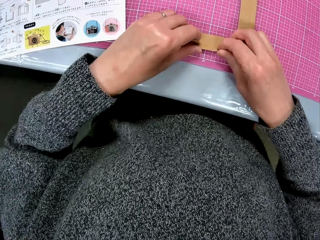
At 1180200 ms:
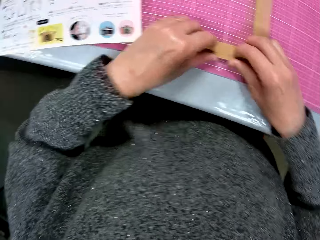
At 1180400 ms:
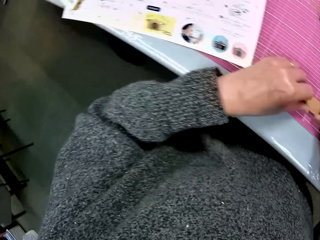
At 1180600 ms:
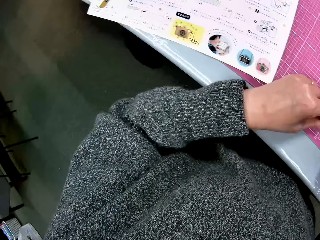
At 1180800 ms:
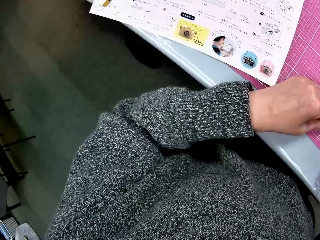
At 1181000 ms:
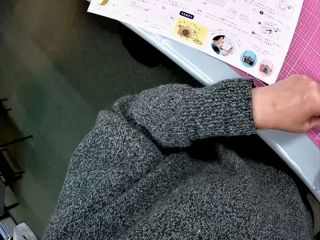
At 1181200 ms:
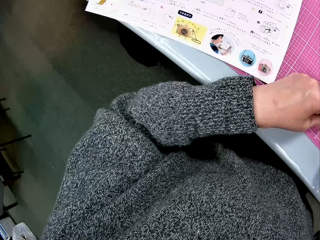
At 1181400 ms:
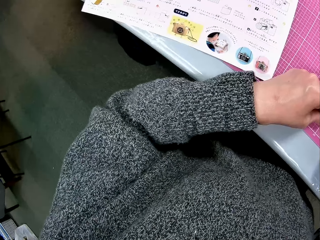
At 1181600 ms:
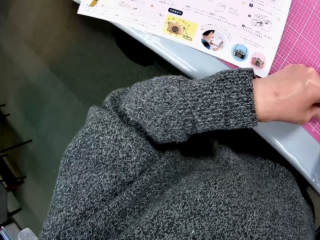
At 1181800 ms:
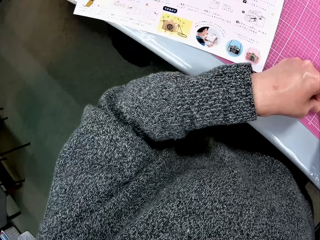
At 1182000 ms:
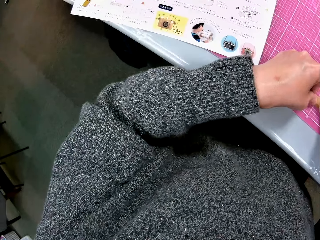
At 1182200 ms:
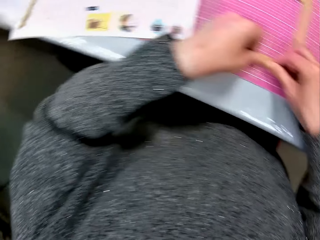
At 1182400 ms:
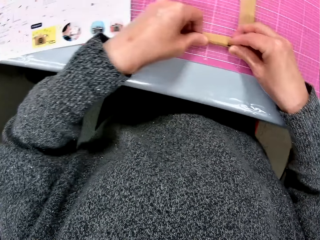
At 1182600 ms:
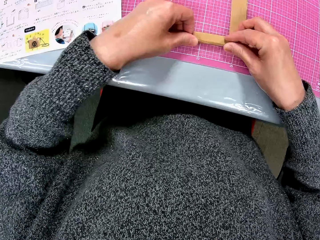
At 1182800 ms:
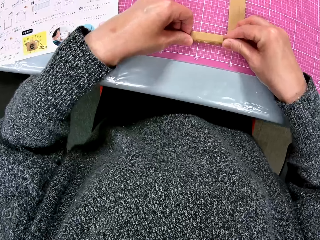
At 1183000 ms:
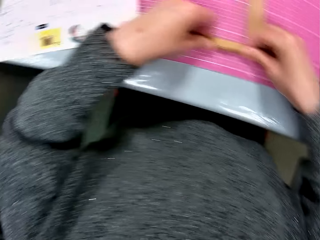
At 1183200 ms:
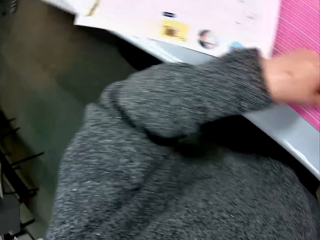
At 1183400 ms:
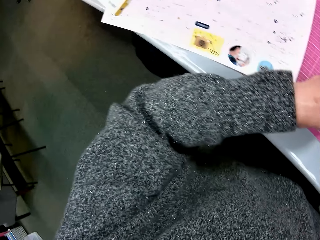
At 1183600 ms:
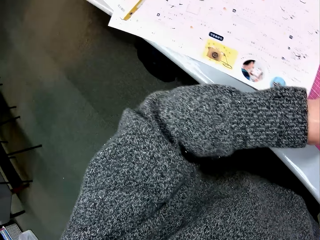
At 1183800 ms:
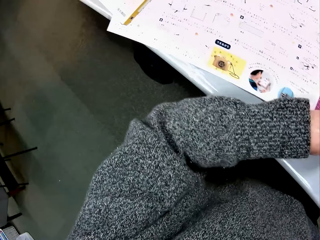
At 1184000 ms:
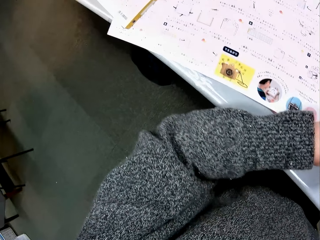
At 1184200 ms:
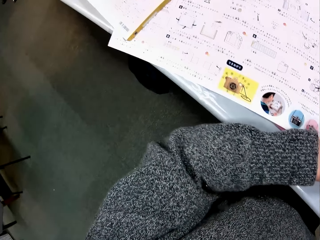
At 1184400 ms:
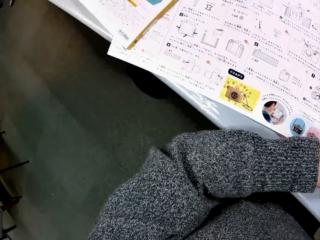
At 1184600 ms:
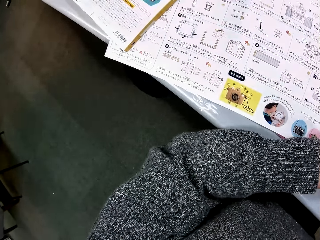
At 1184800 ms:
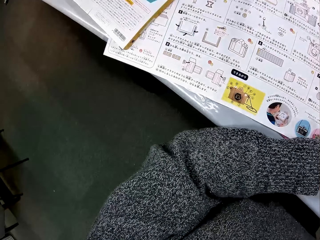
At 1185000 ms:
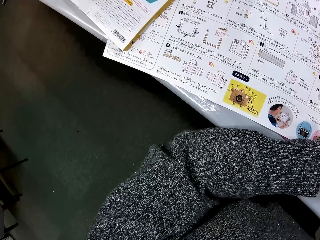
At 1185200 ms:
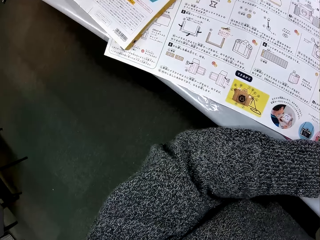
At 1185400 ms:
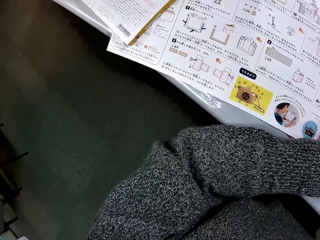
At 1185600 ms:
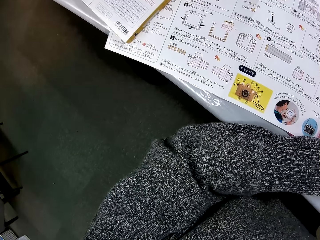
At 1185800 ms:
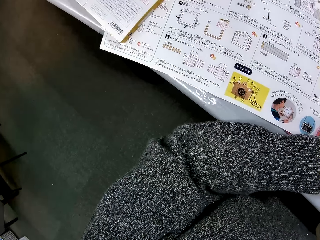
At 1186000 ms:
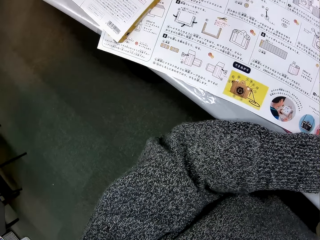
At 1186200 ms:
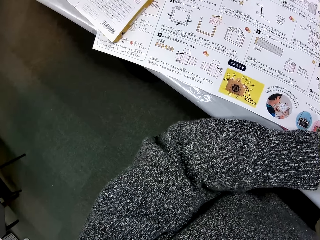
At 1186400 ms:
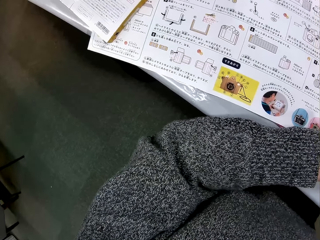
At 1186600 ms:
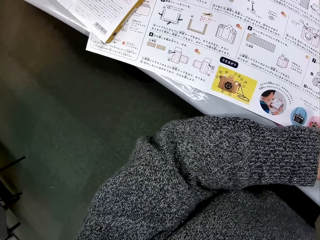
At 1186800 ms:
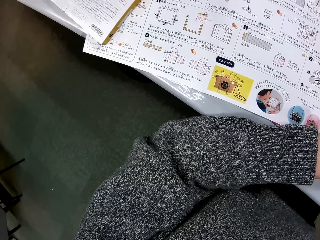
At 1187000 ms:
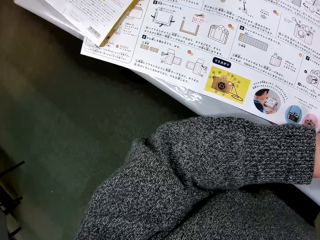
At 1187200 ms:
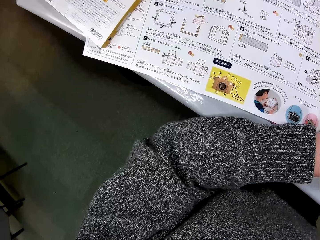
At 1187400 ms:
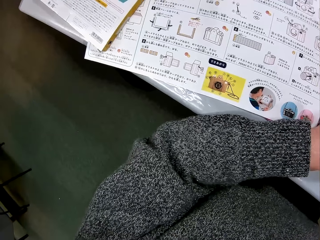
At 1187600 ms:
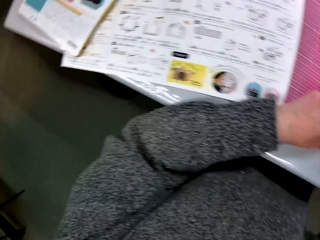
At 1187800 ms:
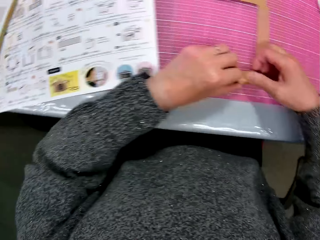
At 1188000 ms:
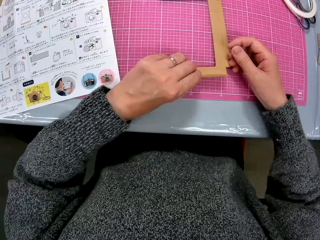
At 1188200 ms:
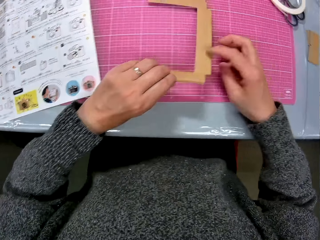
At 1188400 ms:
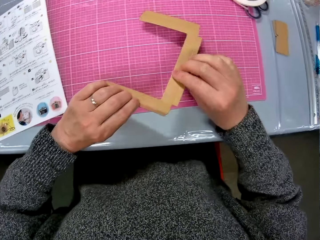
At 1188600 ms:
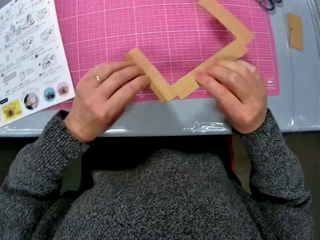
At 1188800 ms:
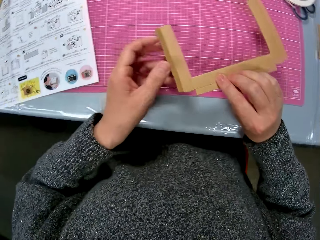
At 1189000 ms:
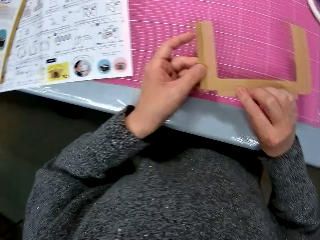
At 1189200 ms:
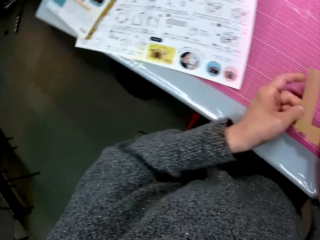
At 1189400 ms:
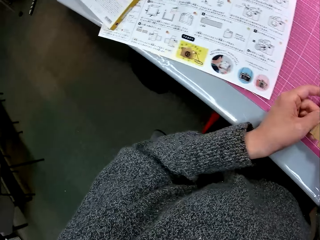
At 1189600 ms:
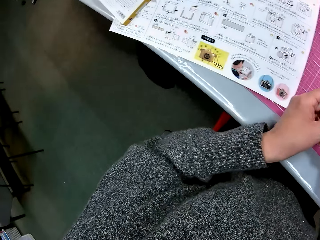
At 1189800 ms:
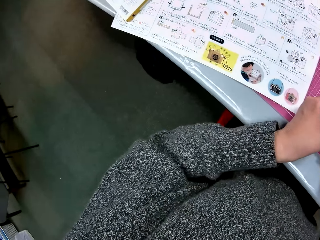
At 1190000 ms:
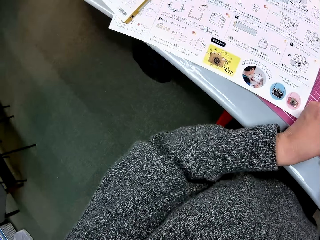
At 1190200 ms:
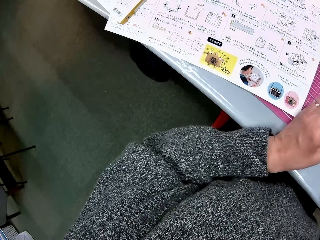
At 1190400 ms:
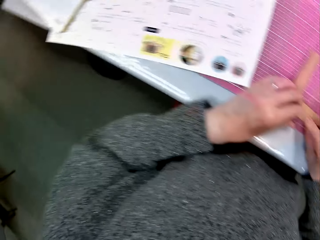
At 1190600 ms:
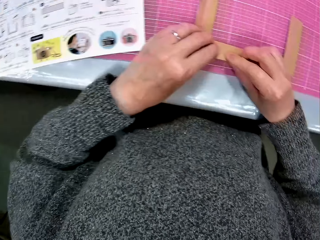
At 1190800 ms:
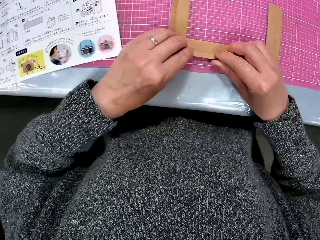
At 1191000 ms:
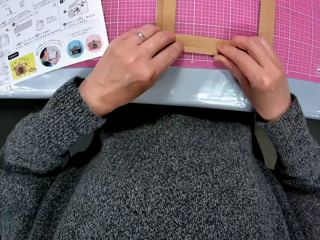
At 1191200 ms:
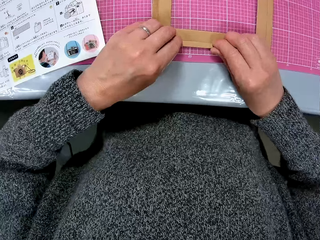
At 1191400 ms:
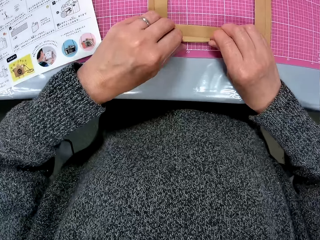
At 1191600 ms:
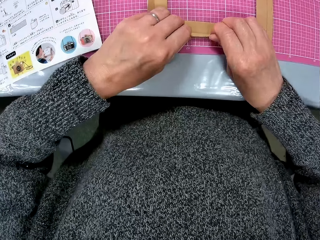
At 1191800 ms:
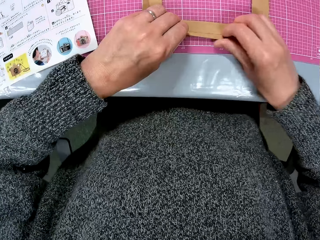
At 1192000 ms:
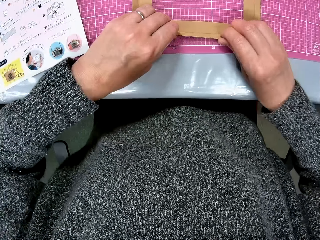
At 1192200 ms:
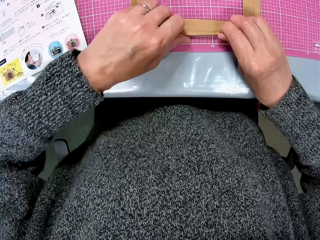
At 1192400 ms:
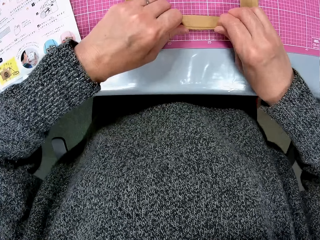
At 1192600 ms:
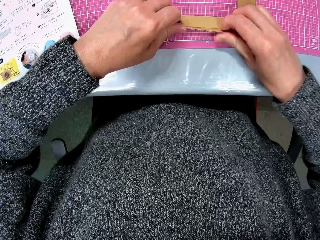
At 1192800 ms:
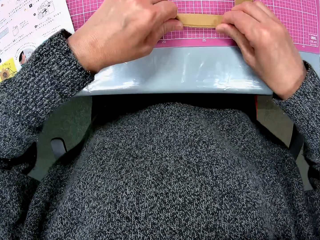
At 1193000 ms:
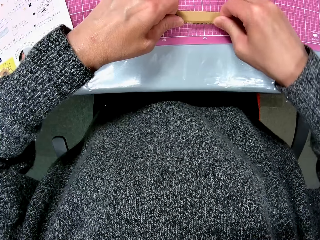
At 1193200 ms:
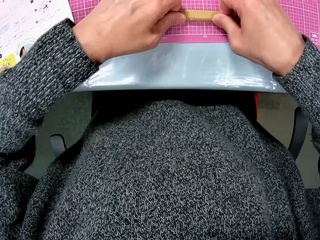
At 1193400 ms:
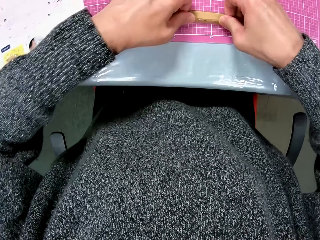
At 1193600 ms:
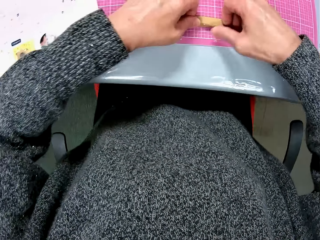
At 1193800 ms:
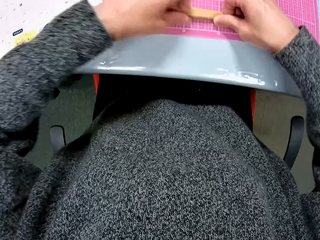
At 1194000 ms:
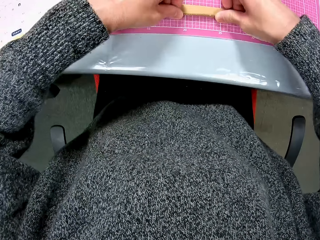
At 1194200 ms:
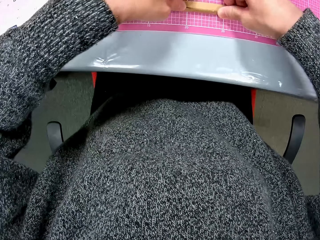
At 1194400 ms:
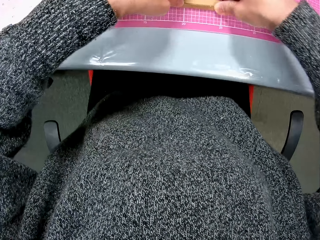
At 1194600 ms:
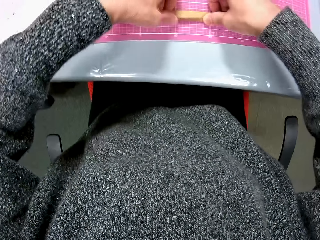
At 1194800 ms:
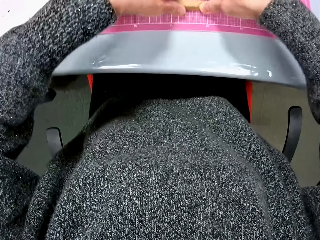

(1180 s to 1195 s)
The camera wearer reads the paper. They turn the cardboard piece on the cutting sheet. They hold the piece of cardboard and put the piece of cardboard on the cutting mat. They fold another tip of the cardboard piece. They hold the piece of cardboard.

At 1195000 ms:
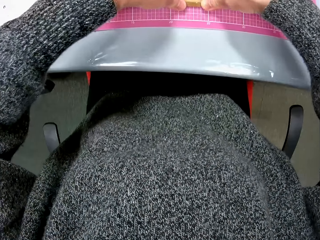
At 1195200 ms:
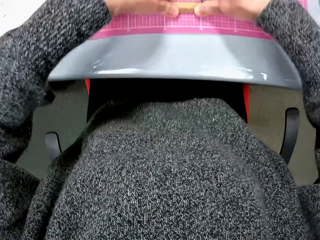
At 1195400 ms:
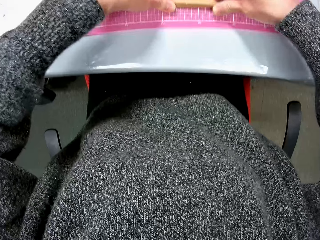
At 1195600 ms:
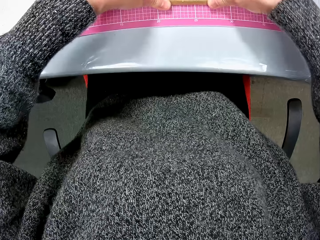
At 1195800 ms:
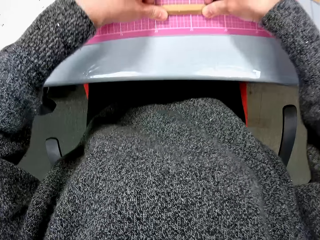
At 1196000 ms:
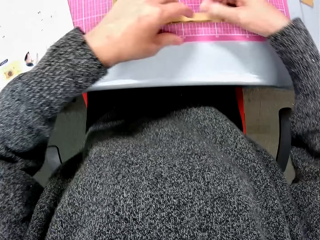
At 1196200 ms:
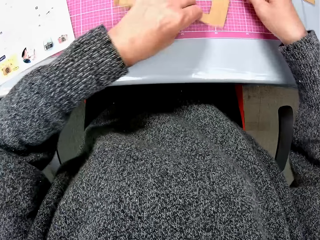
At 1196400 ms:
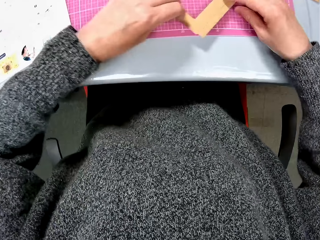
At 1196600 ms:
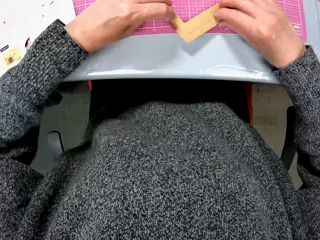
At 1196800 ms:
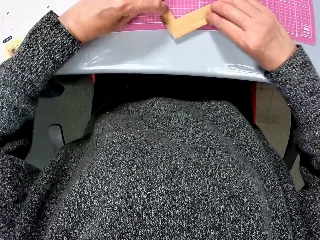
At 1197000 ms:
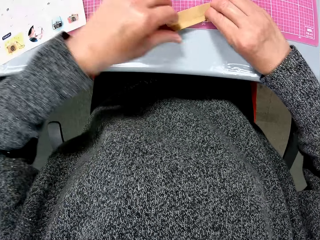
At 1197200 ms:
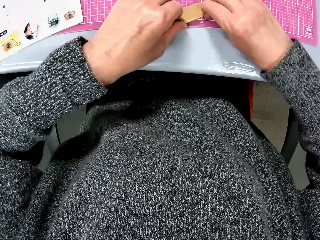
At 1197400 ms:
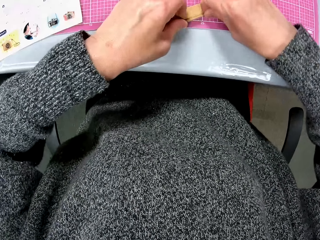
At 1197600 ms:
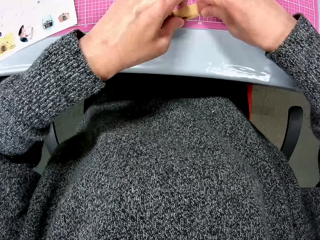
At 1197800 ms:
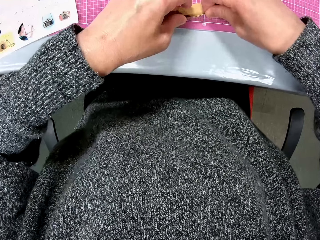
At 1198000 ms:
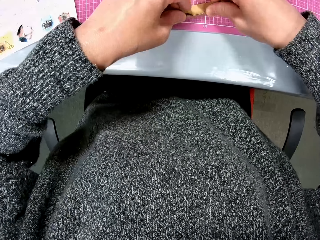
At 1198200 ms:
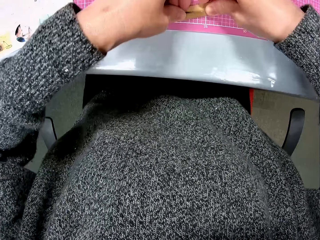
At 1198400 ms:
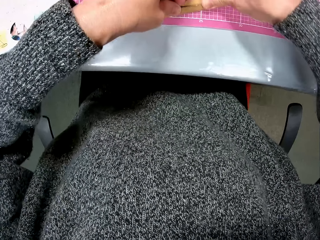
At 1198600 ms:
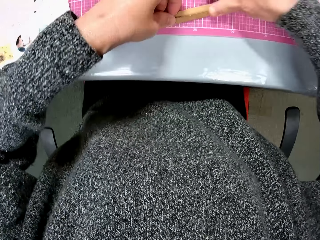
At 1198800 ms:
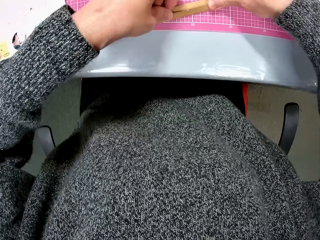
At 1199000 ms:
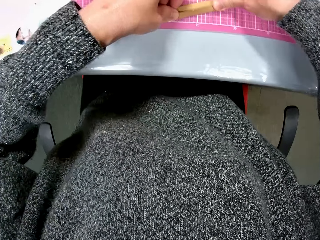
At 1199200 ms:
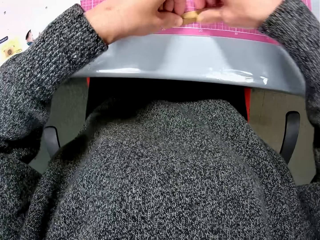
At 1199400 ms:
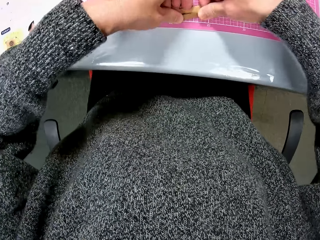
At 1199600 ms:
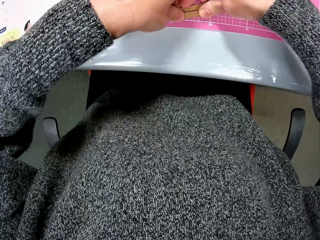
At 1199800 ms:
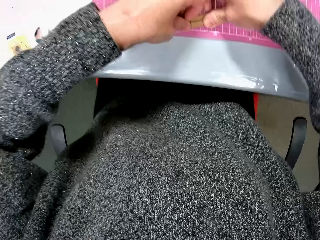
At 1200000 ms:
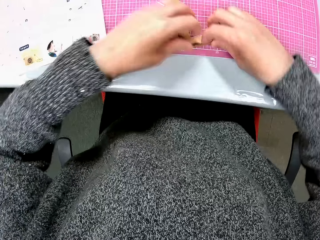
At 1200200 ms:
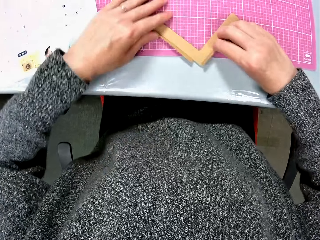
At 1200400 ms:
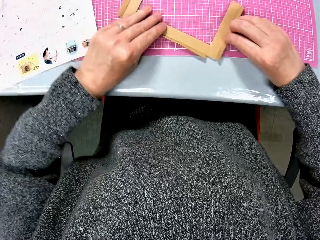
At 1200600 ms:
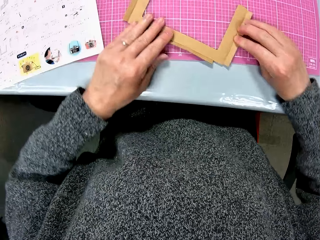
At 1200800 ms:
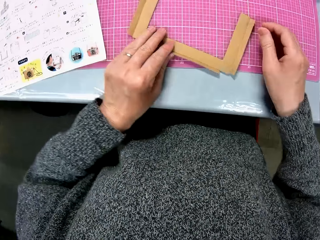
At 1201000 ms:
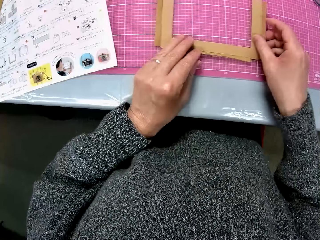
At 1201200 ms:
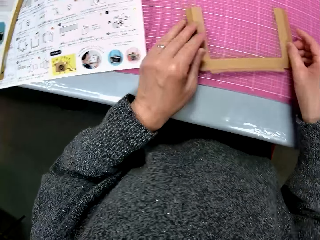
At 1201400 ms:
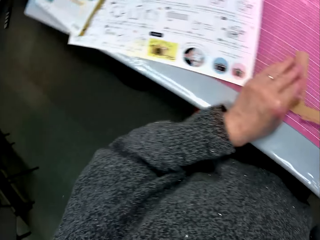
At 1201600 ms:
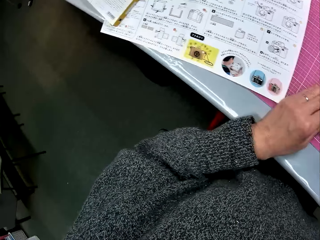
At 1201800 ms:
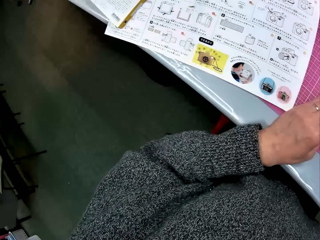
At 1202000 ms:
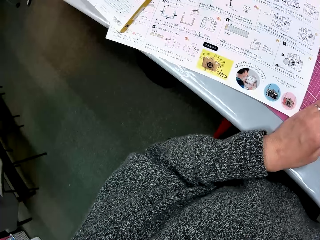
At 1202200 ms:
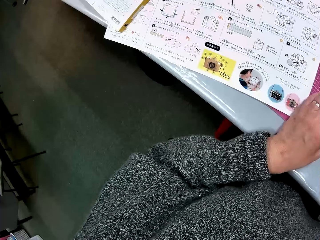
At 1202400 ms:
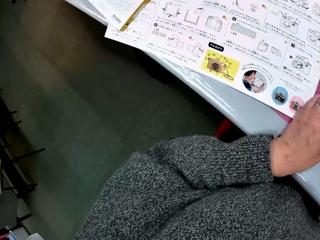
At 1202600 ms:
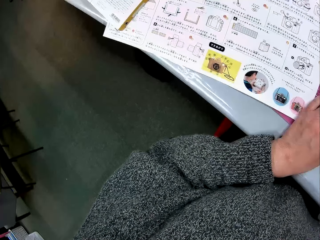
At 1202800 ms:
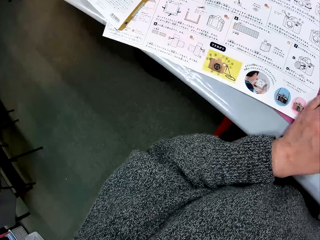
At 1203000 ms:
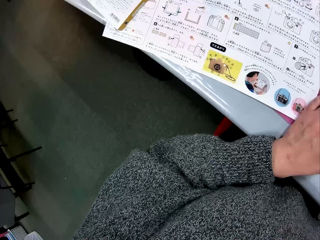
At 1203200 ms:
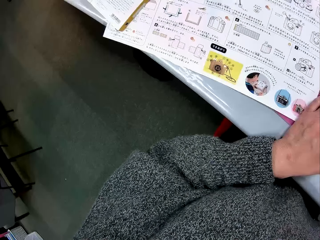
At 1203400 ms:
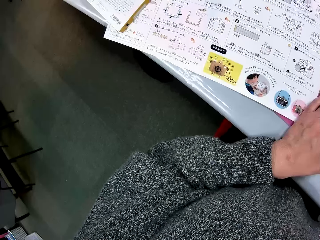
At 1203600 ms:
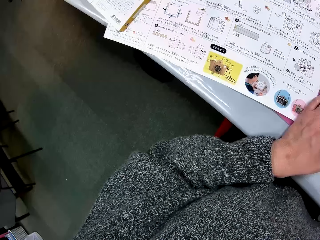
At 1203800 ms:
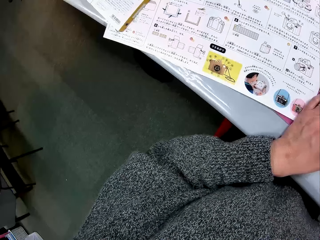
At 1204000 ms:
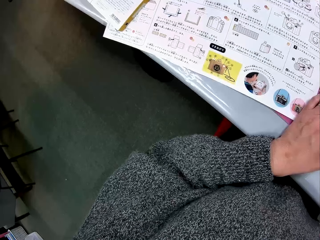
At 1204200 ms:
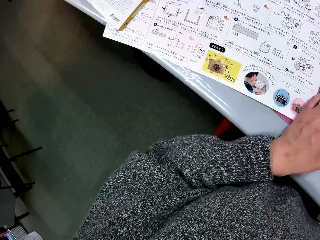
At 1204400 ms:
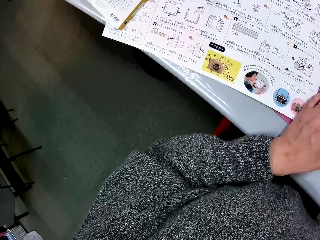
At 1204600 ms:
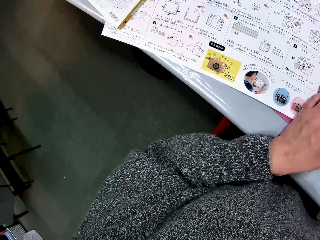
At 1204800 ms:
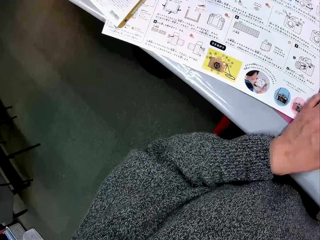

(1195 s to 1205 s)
The camera wearer turns the cardboard piece on the cutting sheet. They fold another tip of the cardboard piece. They turn the cardboard piece on the cutting sheet. They read the paper.
